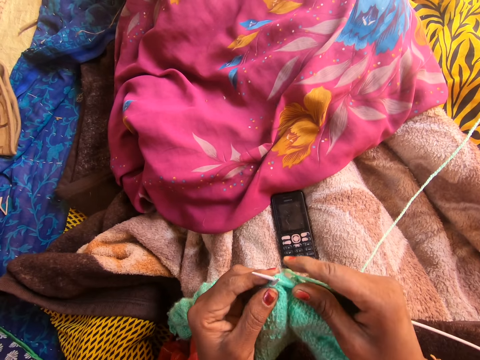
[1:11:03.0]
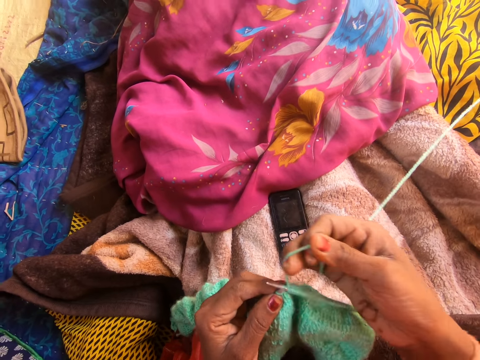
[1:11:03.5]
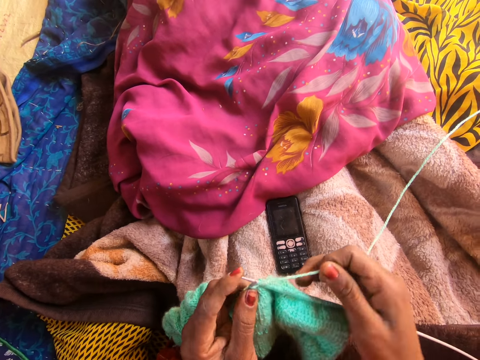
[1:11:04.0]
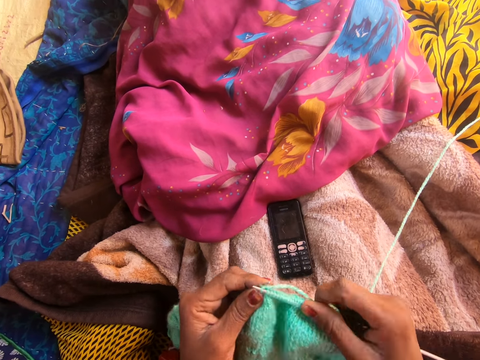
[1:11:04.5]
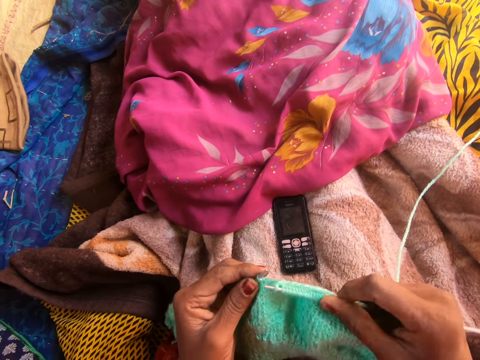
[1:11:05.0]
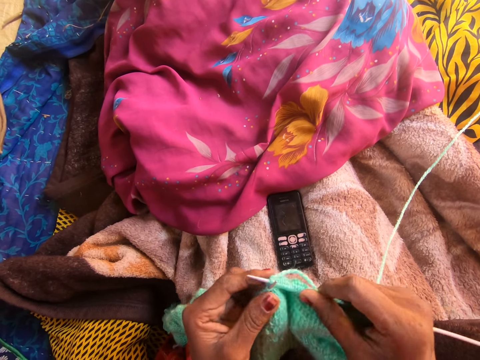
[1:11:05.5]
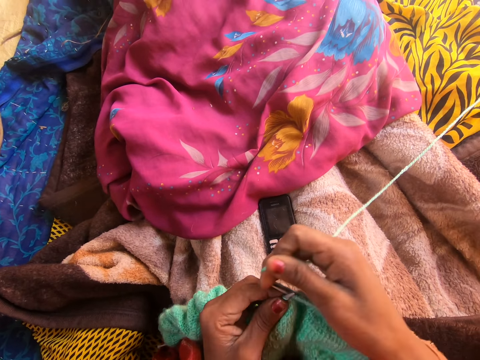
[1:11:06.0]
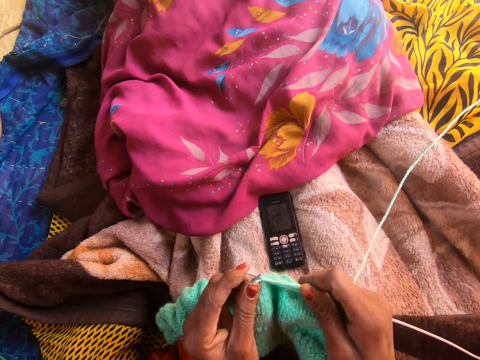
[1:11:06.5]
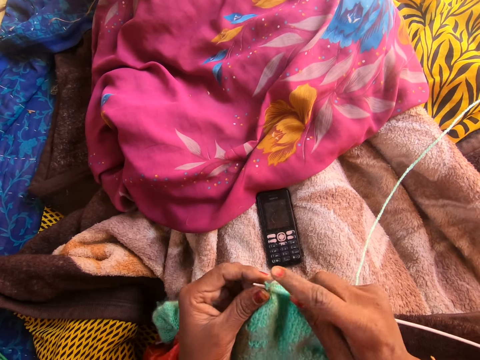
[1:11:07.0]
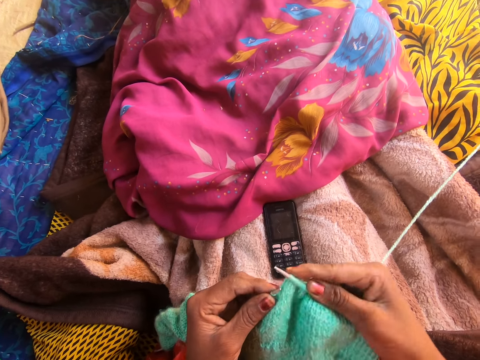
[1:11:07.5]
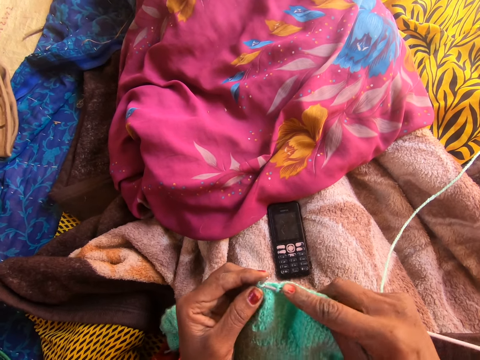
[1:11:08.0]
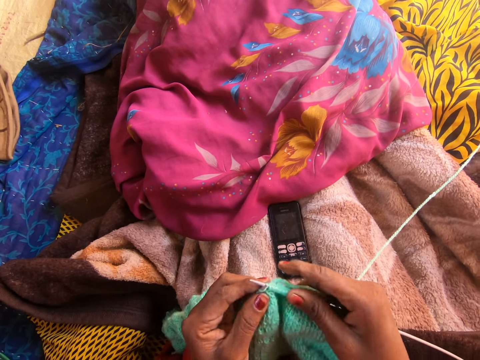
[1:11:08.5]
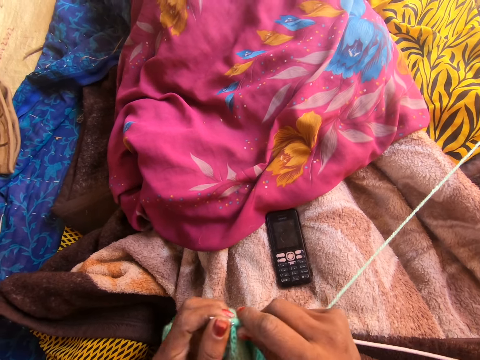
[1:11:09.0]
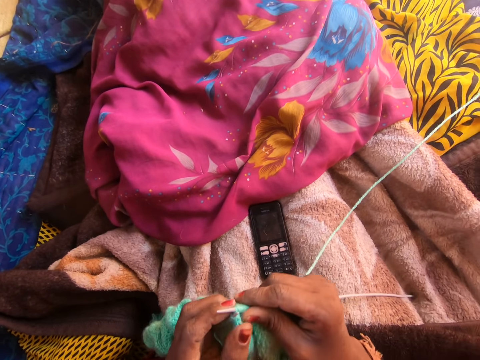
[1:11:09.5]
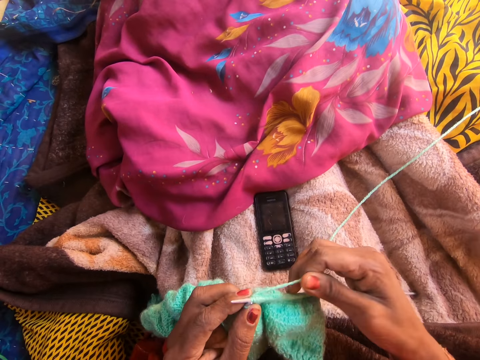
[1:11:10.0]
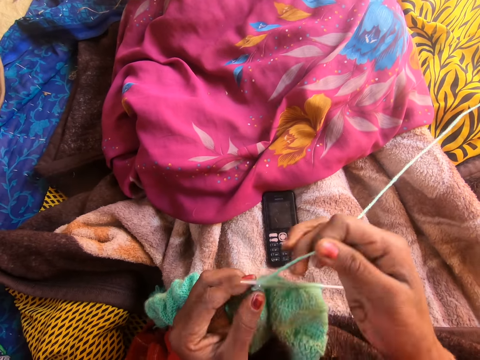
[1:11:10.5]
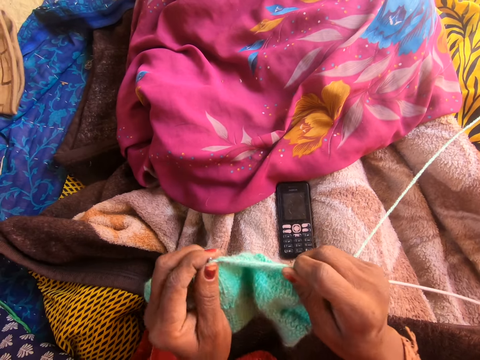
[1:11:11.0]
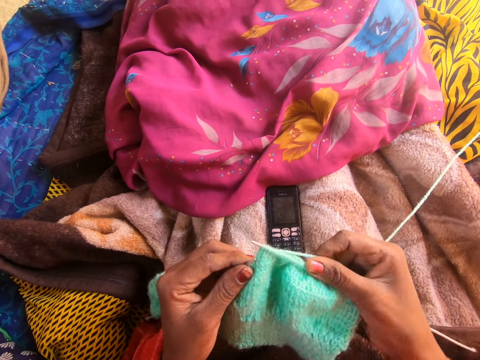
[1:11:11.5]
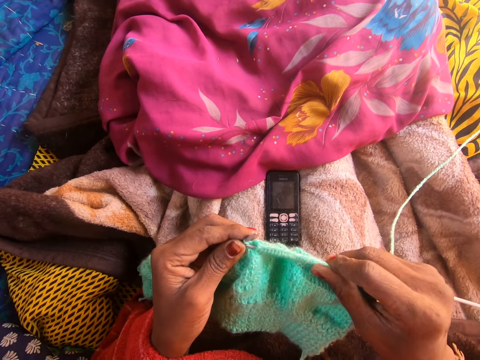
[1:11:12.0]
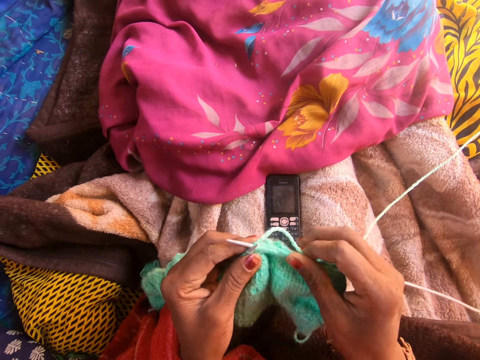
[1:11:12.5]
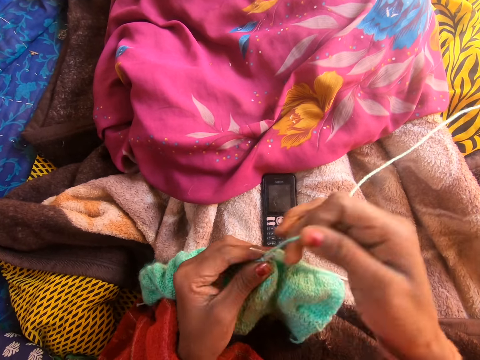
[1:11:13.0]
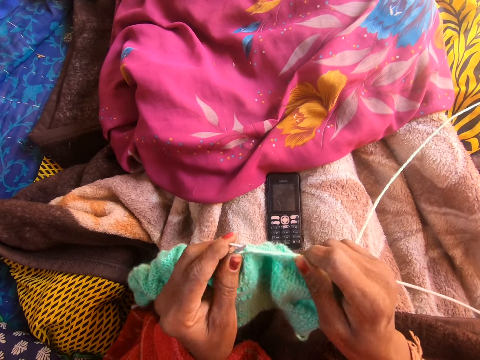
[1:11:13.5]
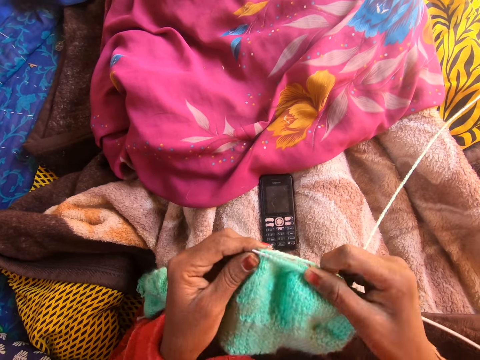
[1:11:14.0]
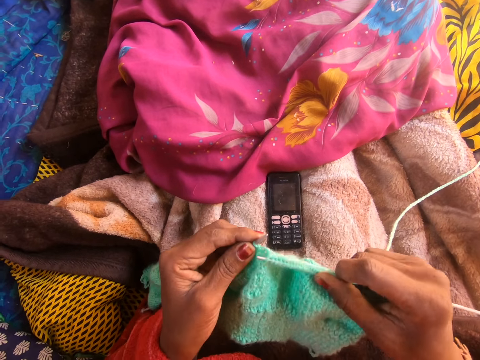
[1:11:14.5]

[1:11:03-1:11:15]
The camera wearer talks to a person on the phone. They knit the wool with the knitting needles. They talk to the person on the phone. They knit the wool with the knitting needles.

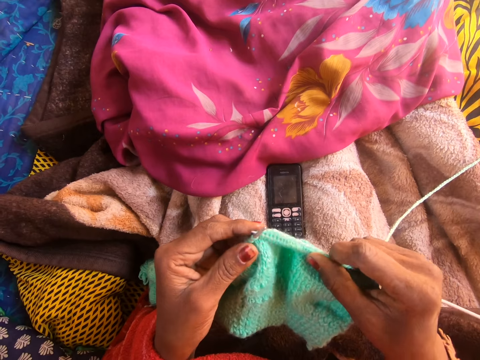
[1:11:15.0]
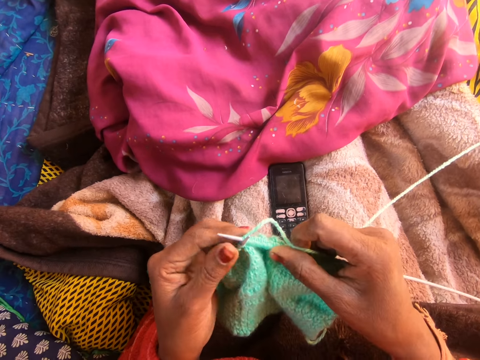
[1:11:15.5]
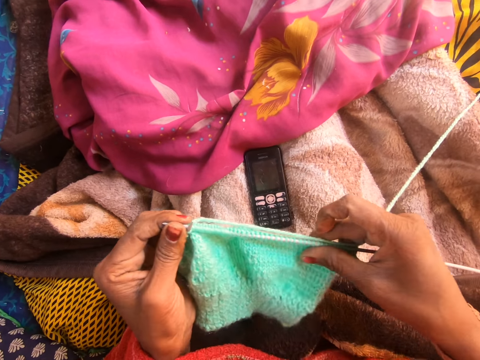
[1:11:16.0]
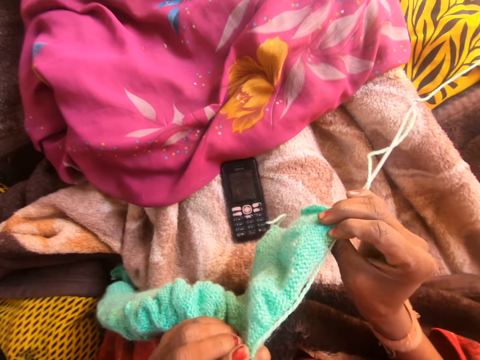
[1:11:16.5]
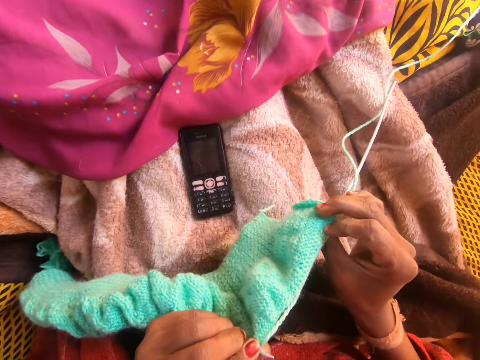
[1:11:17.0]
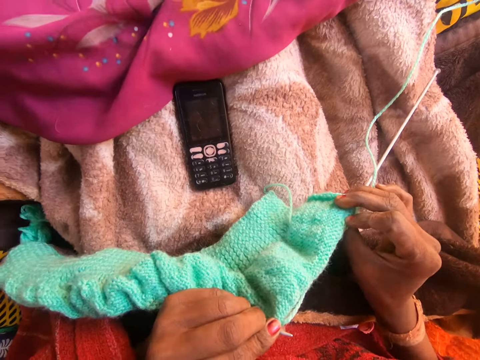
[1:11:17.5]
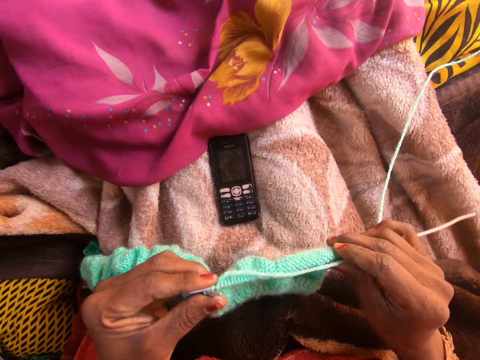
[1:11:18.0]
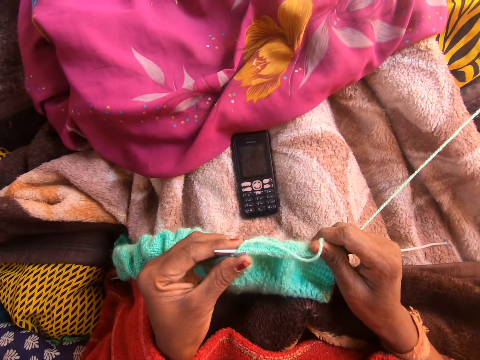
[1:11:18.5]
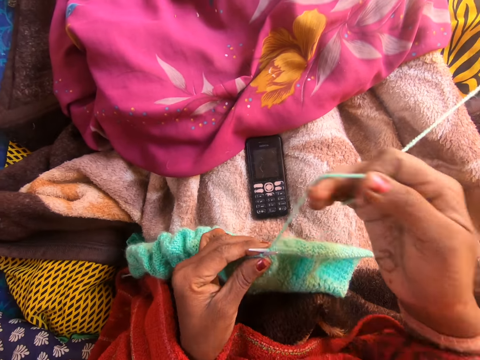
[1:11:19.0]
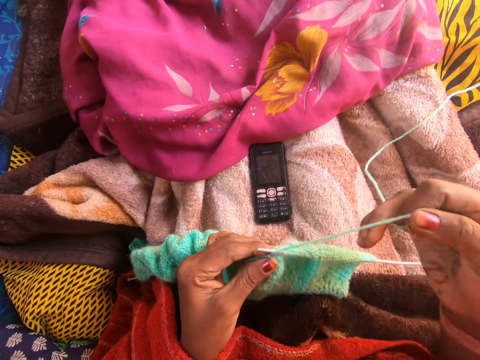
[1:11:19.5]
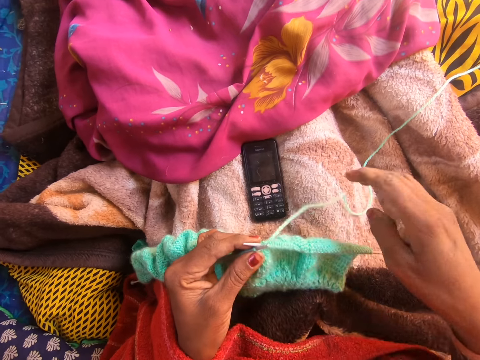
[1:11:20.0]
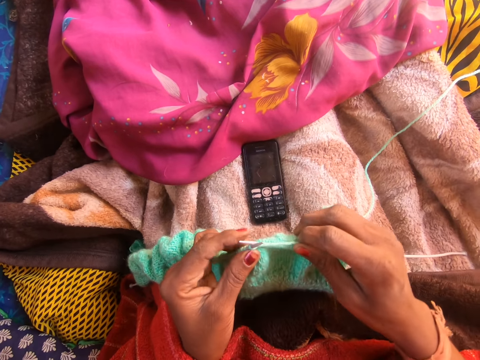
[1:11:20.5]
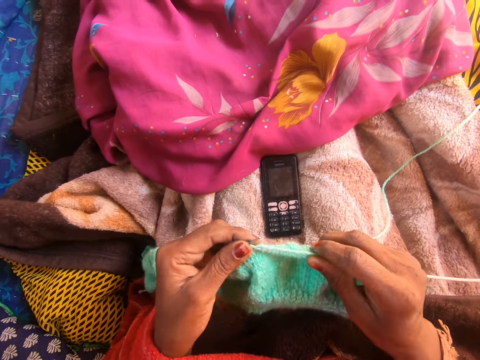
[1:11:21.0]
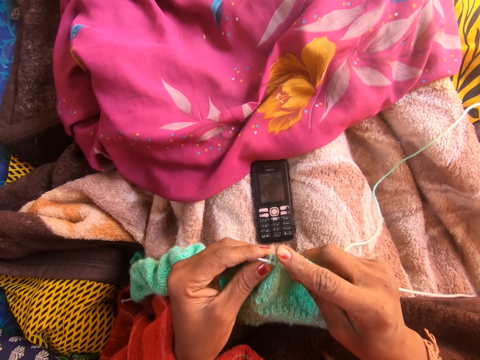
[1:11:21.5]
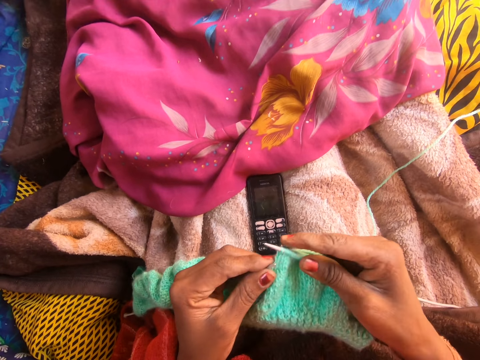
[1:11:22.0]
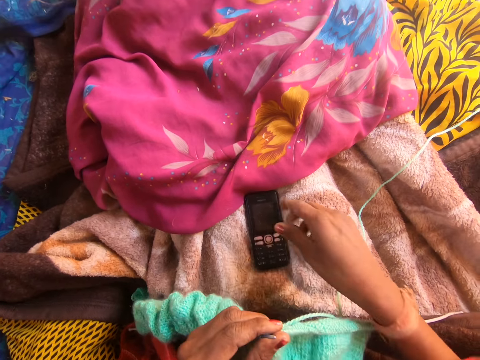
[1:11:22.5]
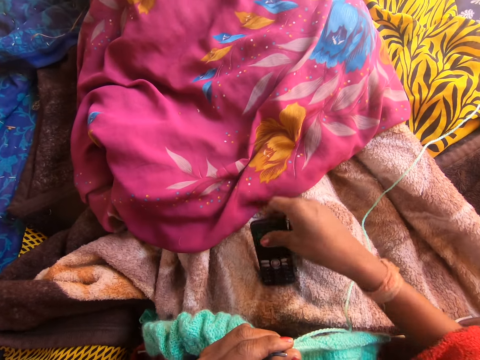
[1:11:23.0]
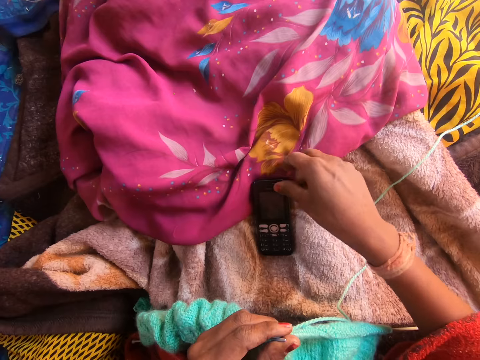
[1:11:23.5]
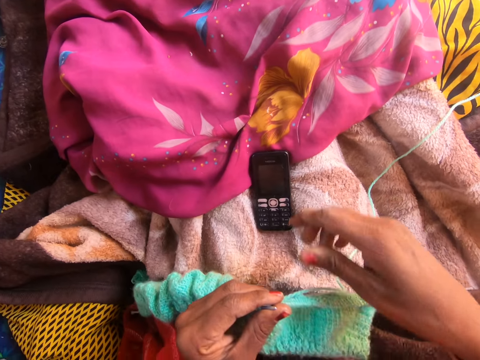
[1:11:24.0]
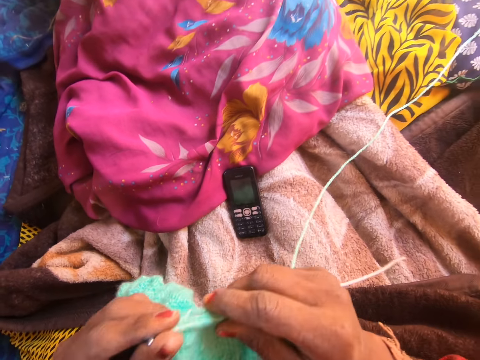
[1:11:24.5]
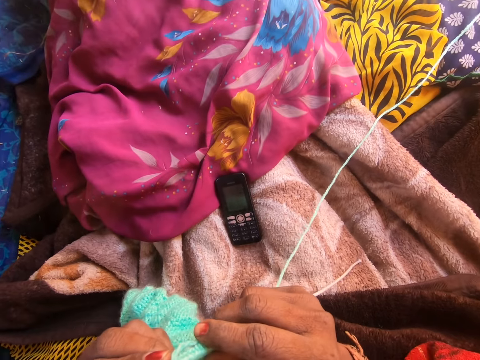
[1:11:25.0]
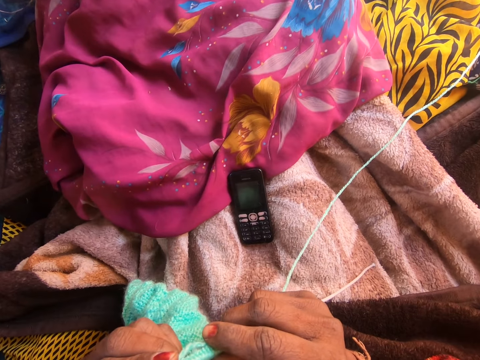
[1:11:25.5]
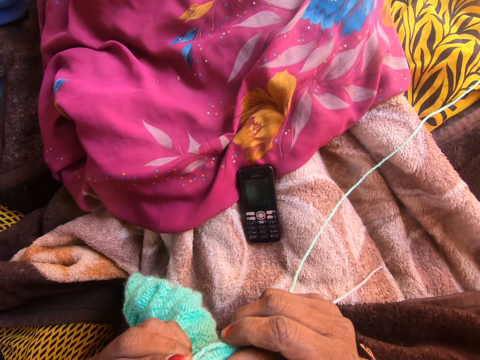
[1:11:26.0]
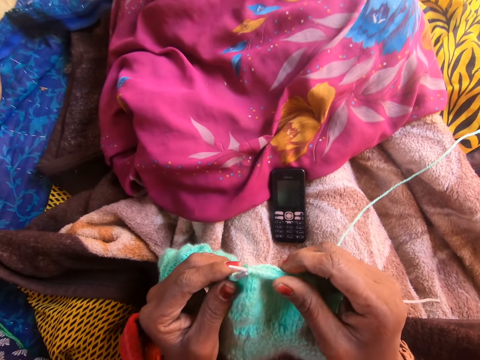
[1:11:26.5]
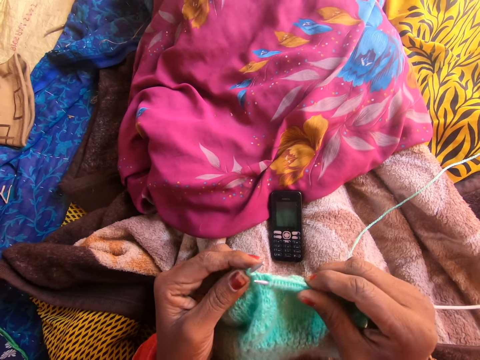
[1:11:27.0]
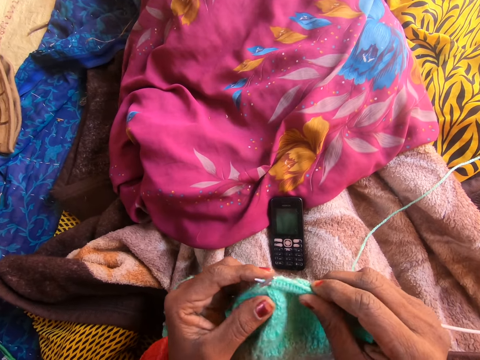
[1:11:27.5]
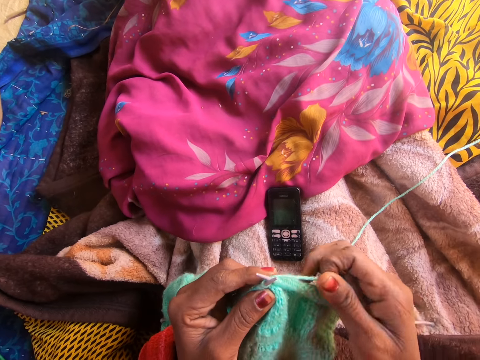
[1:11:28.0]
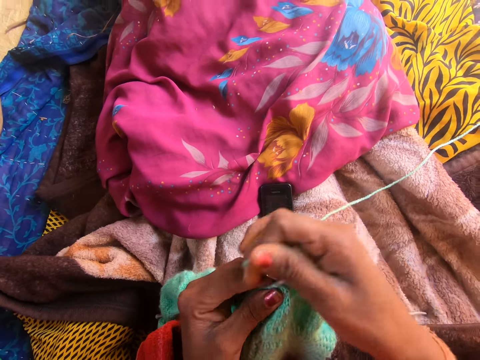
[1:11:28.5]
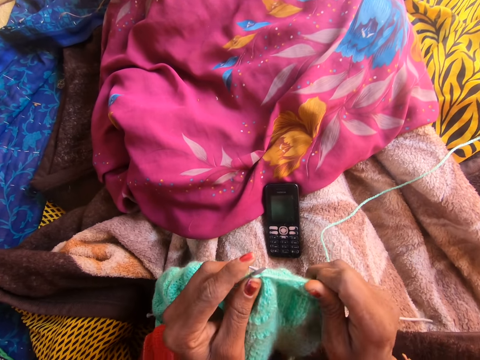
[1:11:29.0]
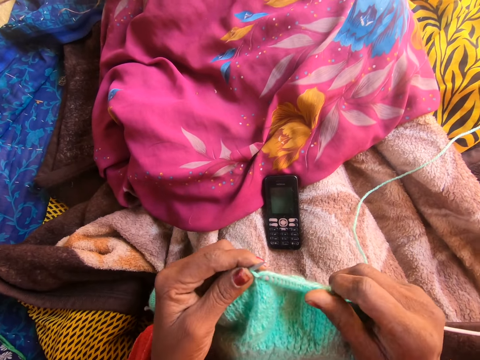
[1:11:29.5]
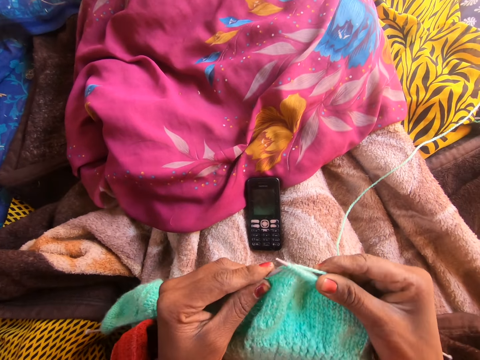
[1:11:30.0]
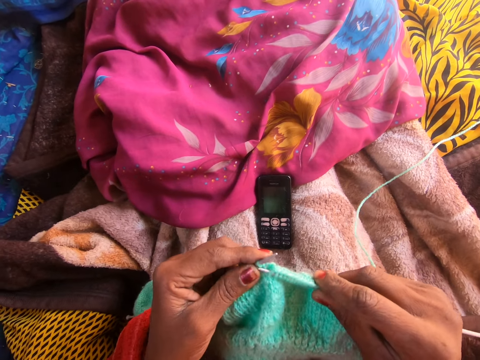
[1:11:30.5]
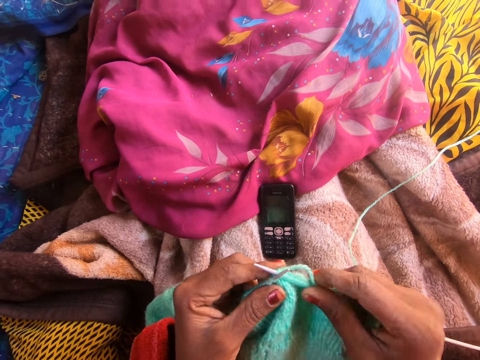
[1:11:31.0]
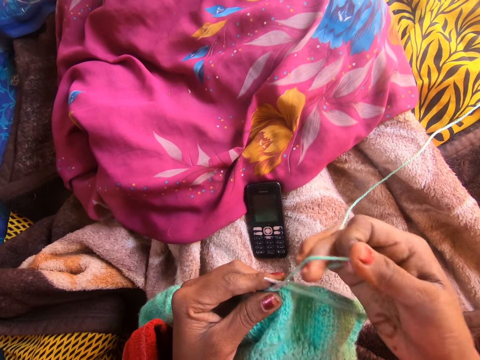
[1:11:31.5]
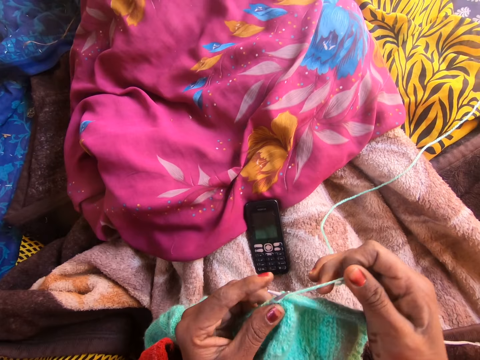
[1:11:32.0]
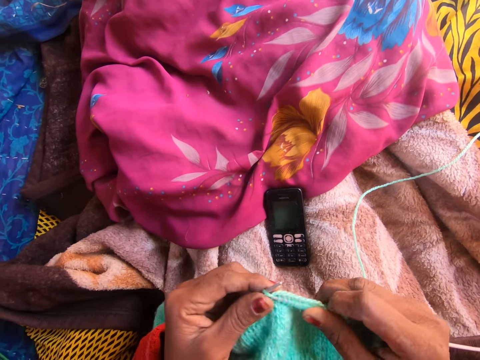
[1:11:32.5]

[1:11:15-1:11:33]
The camera wearer stares at the knitted wool. She knits the wool with the knitting needles. She picks up a phone from her lap with her right hand. She pushes the phone away from the wool. She drops the phone on her lap. She stares at the phone. She talks to a person on the phone. She knits the wool with the knitting needles.
